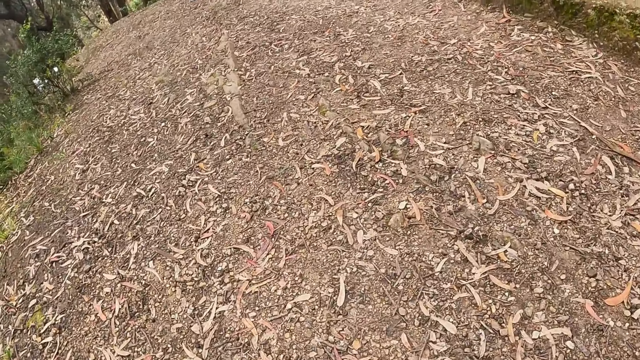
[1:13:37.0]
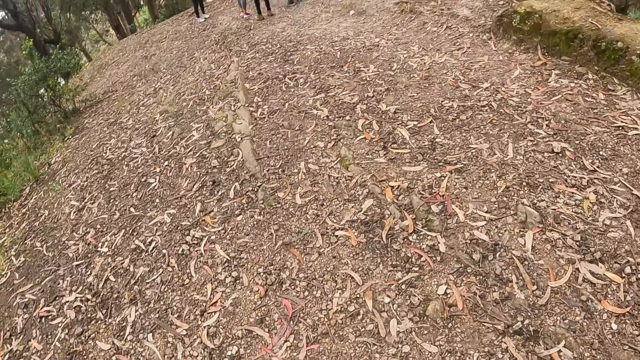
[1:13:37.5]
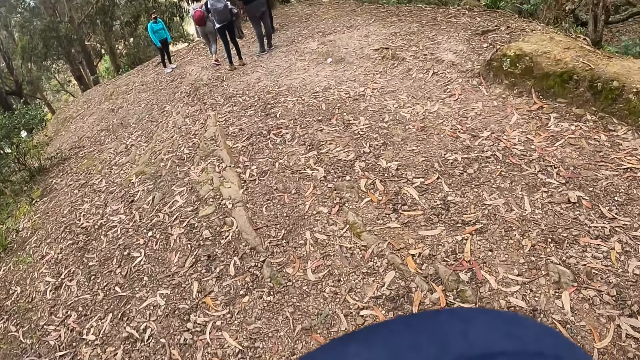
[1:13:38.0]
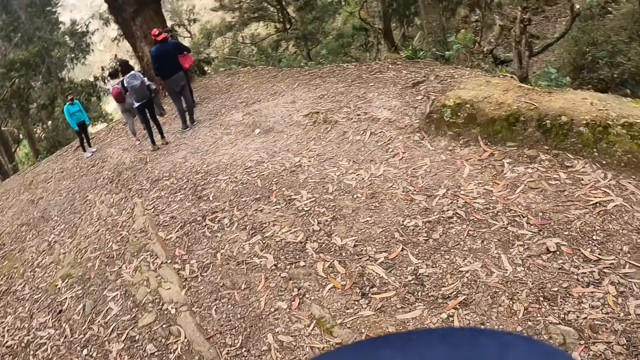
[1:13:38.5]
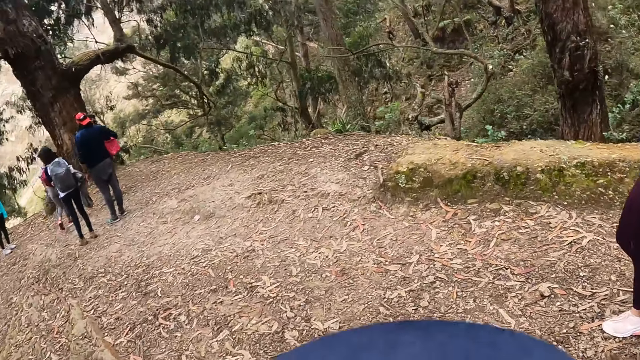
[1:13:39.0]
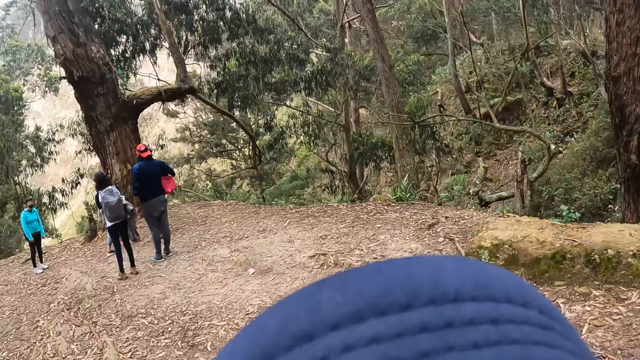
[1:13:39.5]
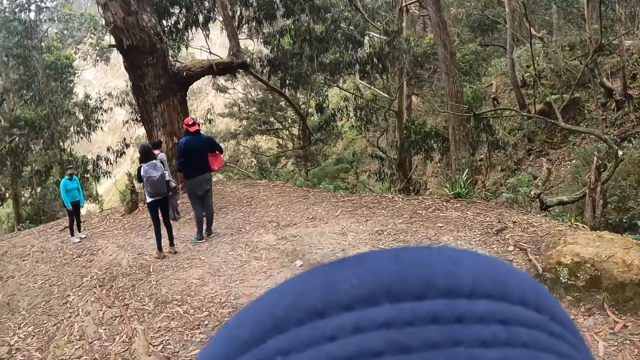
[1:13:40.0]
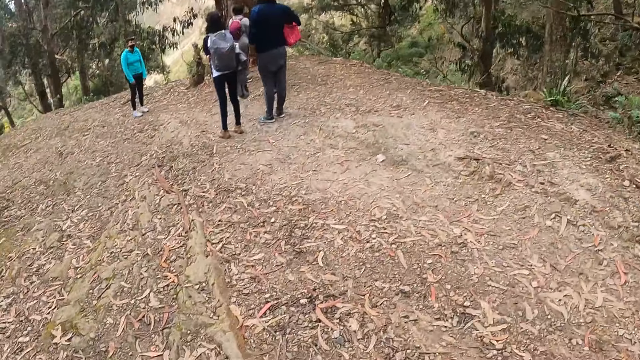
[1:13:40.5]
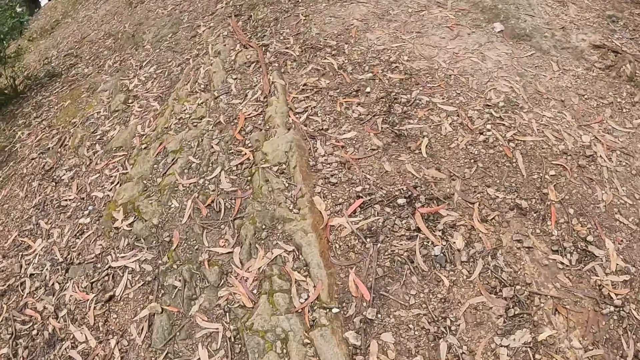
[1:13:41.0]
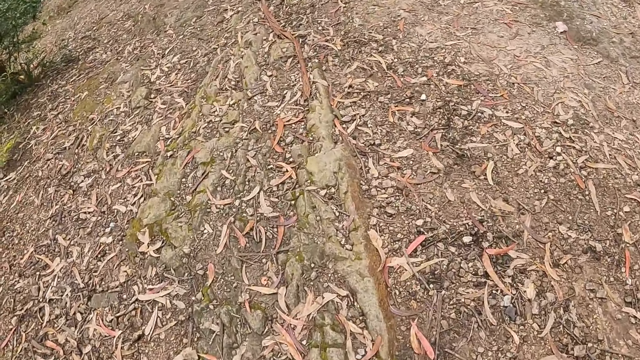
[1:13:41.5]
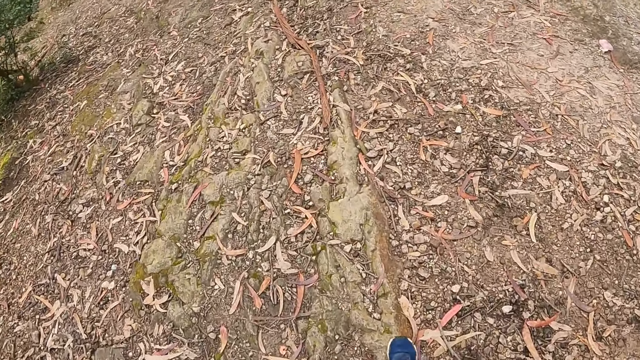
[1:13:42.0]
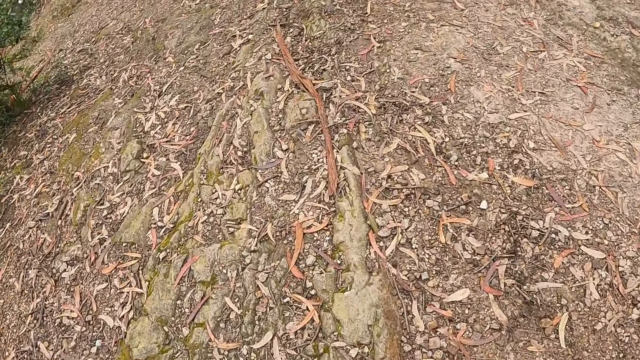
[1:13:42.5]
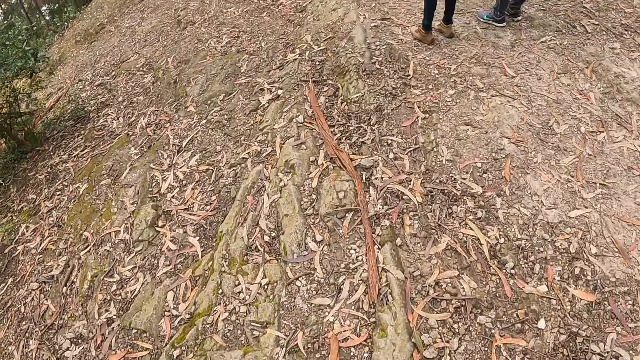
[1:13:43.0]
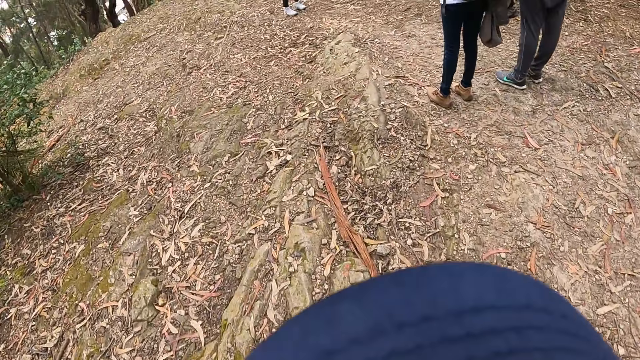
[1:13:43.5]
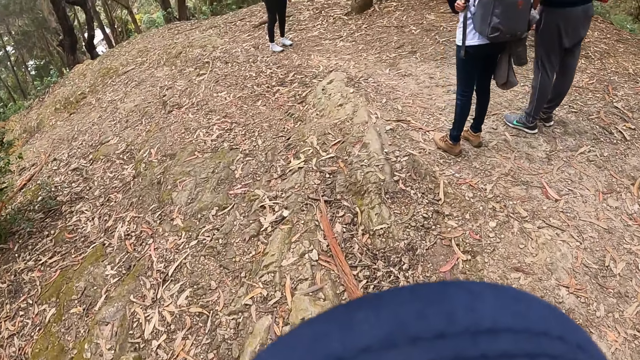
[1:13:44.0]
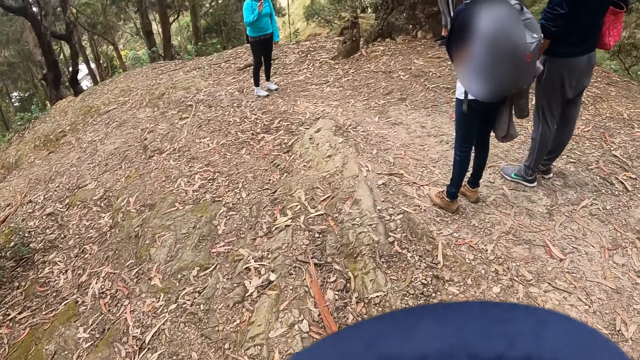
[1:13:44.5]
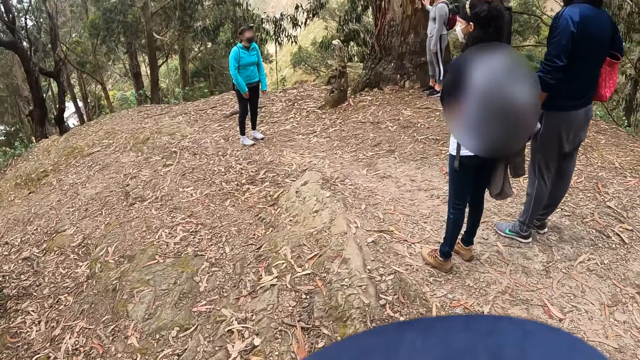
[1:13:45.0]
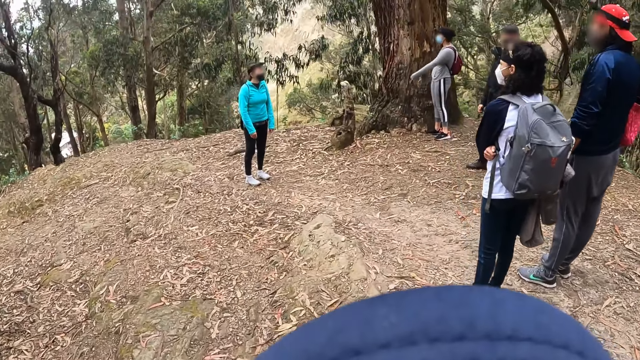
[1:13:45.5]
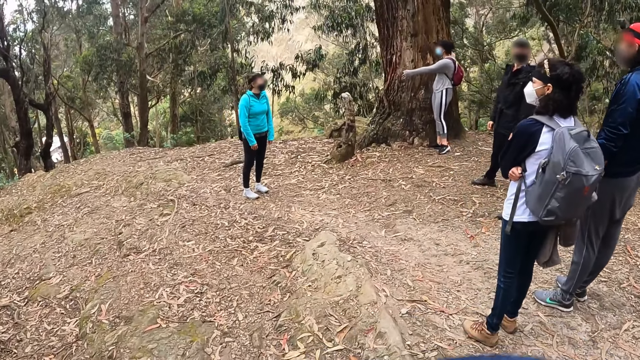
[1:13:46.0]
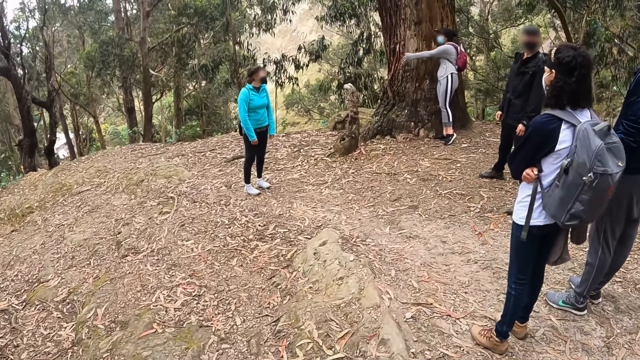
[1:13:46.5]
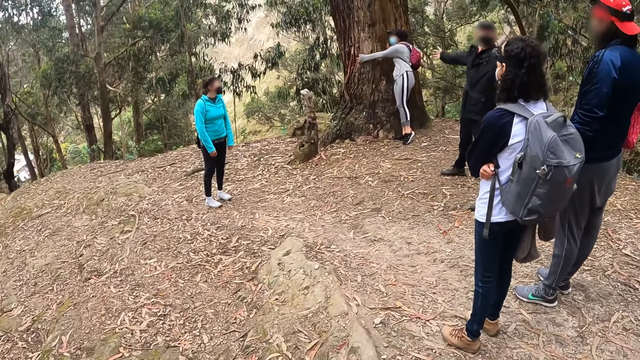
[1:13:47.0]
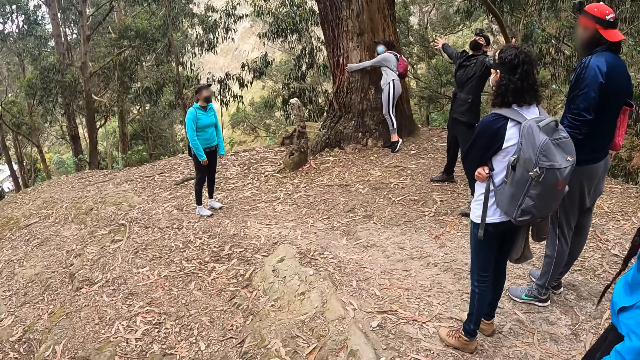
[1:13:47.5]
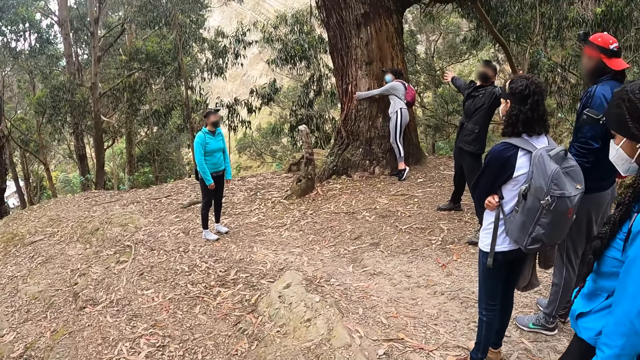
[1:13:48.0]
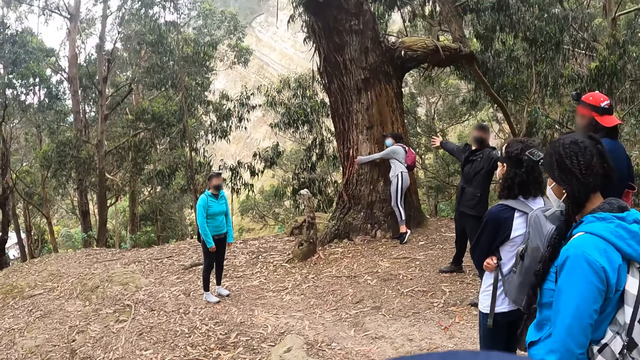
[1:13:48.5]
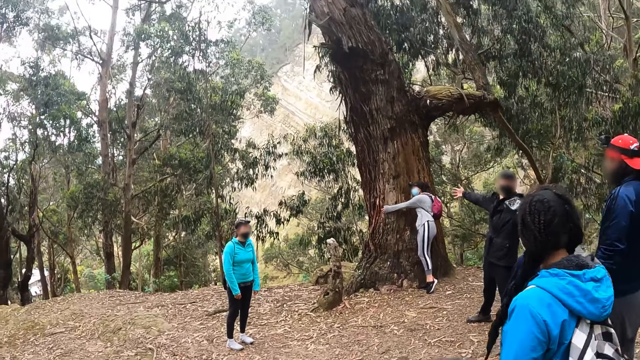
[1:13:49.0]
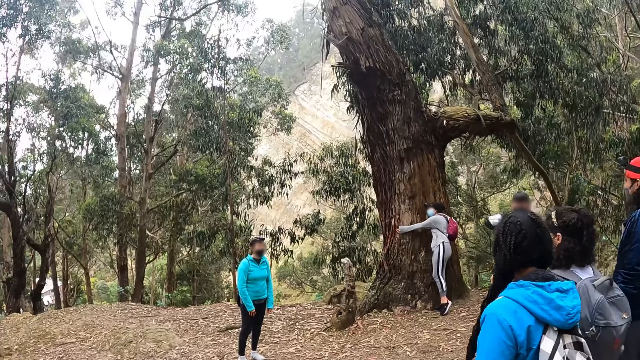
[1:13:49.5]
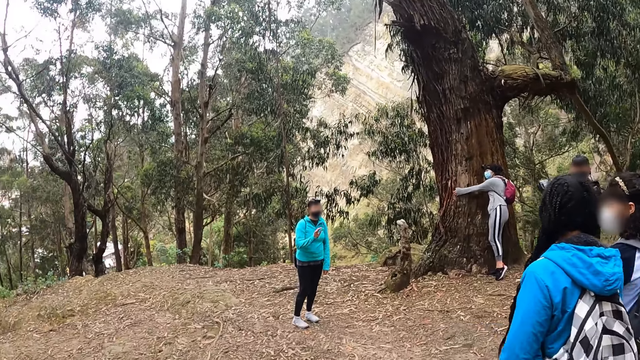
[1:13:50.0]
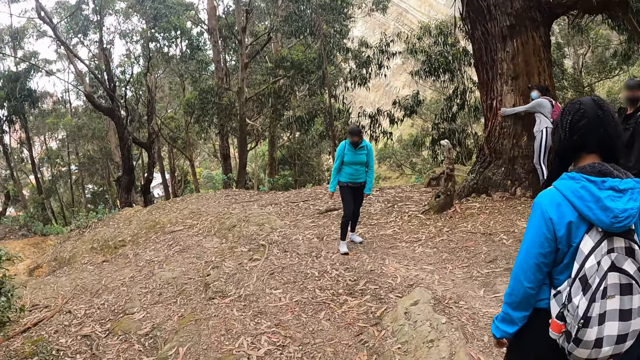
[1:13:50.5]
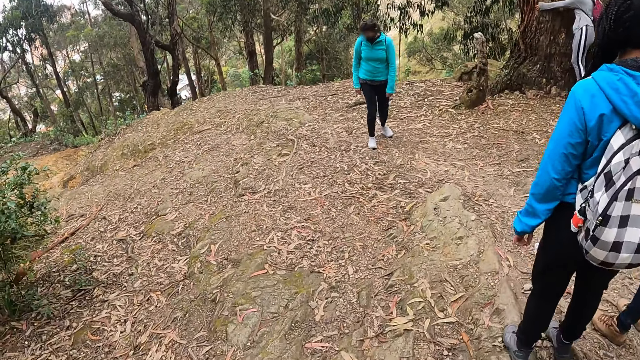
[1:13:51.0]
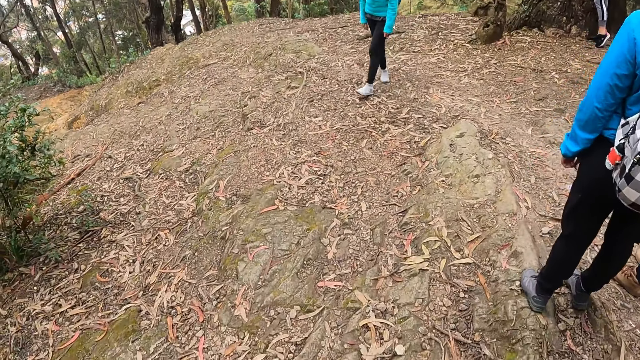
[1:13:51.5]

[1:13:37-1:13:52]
A woman hugs a tree with both hands. The camera wearer stops on the way.

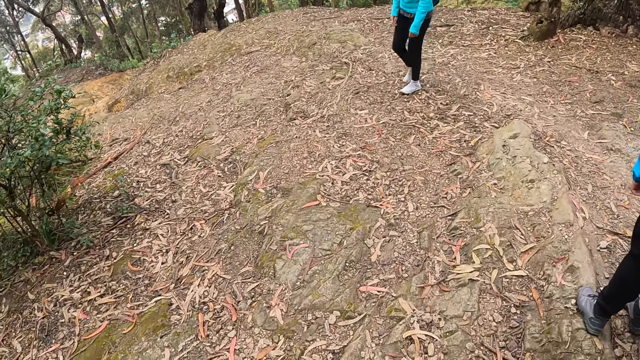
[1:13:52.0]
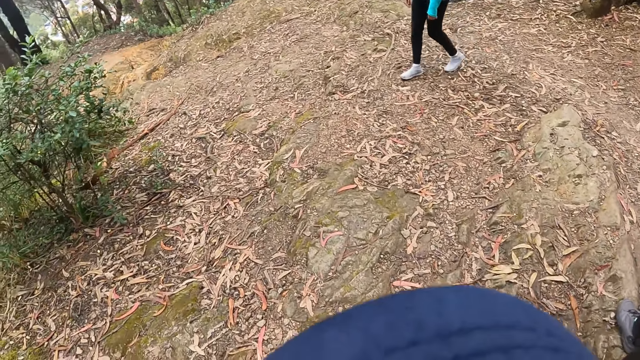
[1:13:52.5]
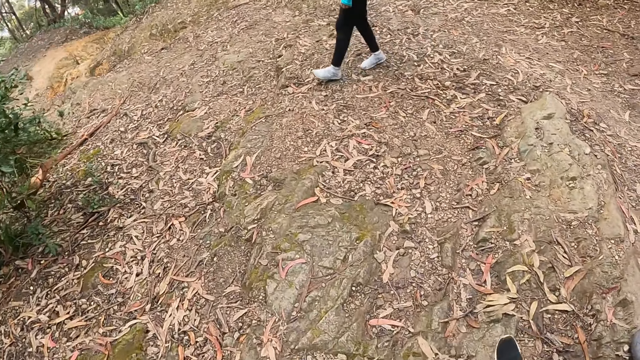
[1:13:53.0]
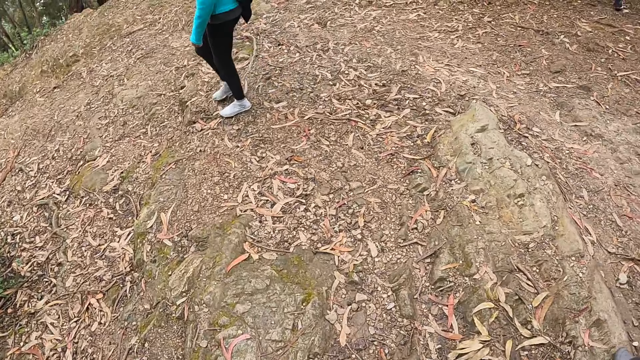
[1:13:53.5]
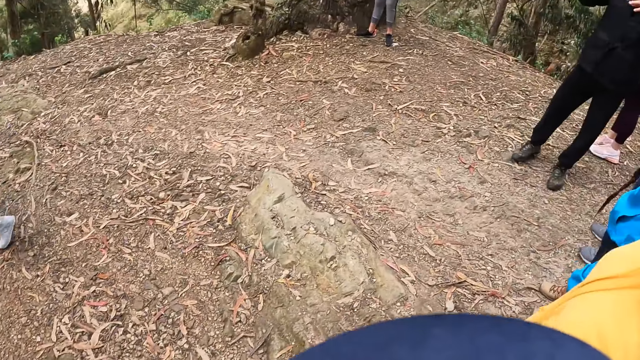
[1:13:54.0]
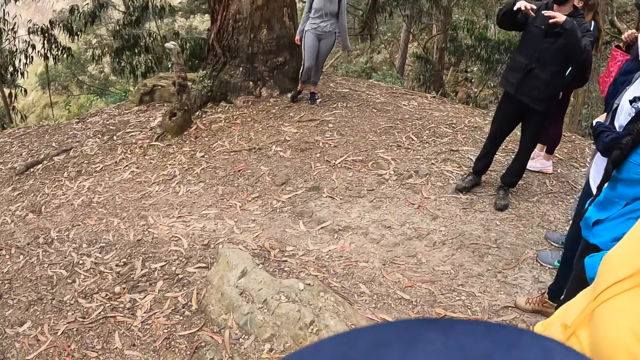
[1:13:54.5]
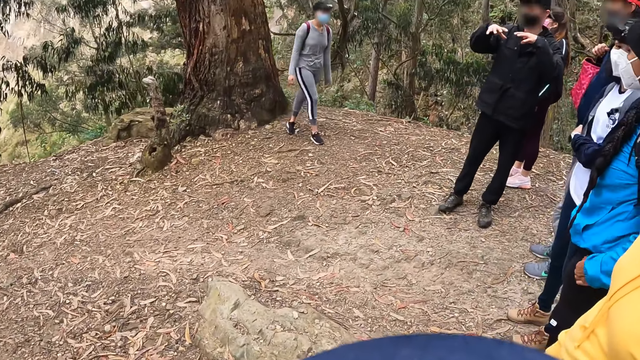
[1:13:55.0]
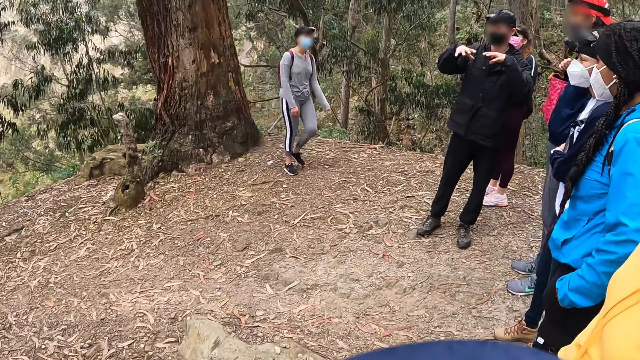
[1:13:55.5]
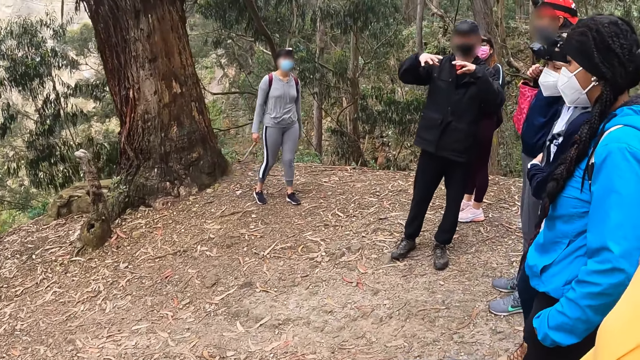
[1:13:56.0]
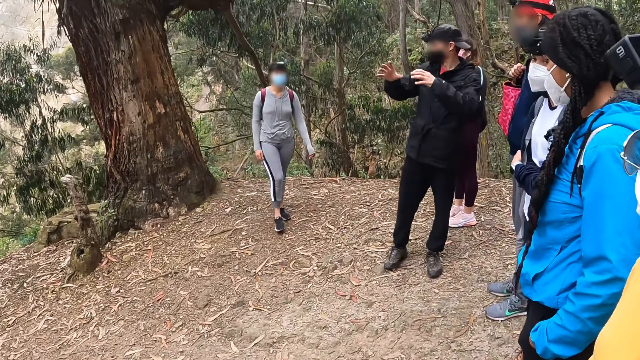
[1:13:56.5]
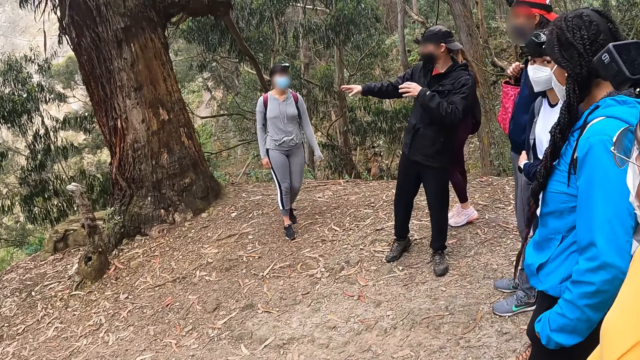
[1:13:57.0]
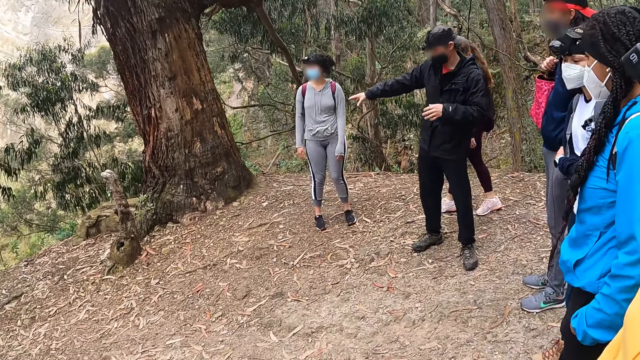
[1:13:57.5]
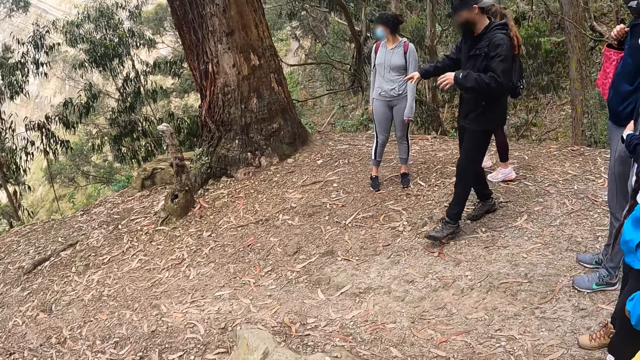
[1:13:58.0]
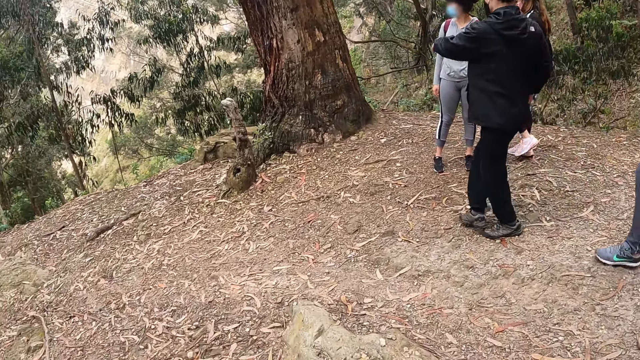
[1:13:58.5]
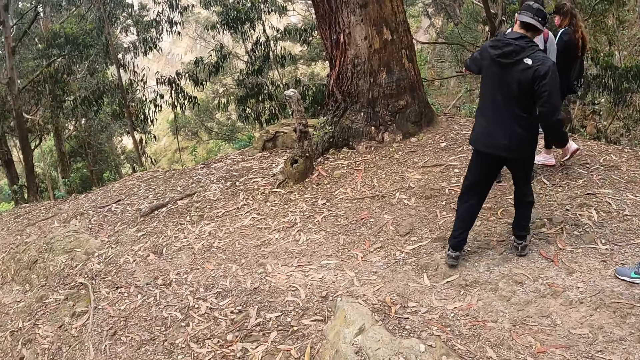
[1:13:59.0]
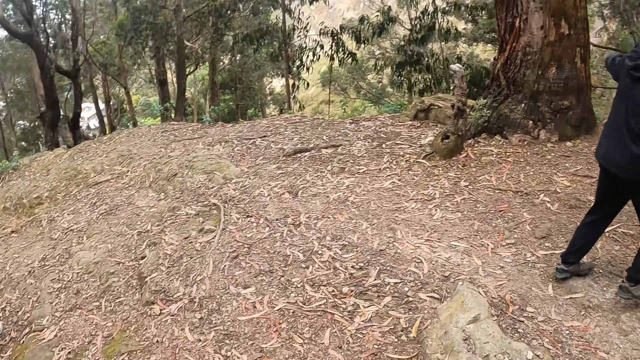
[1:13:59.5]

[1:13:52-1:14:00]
The camera wearer walks around to see nature. An instructor interacts with the camera wearer and a group of people. The camera wearer looks around nature.
